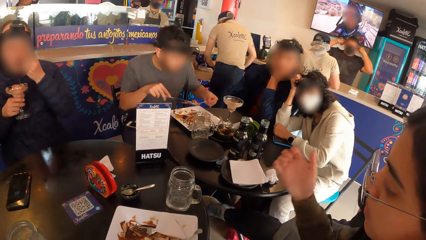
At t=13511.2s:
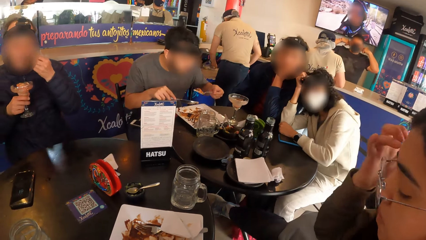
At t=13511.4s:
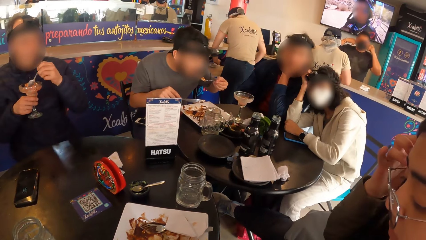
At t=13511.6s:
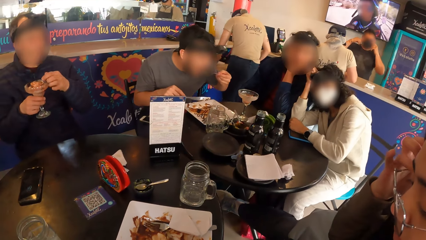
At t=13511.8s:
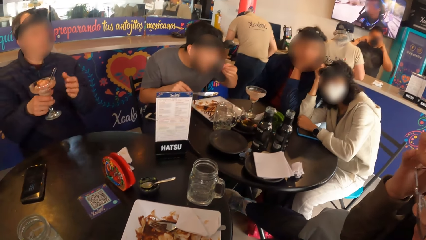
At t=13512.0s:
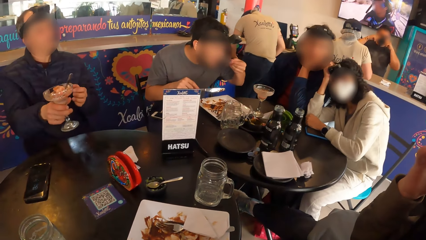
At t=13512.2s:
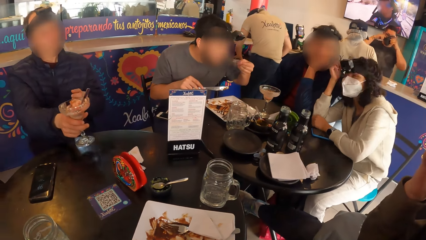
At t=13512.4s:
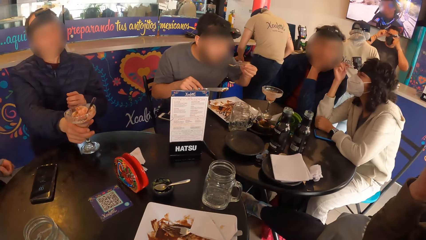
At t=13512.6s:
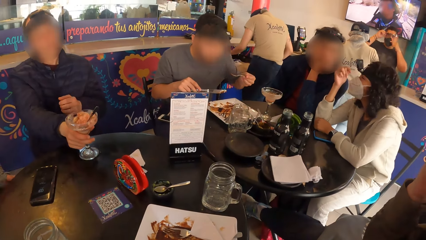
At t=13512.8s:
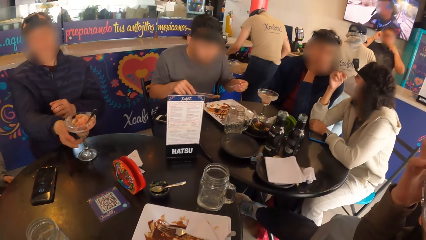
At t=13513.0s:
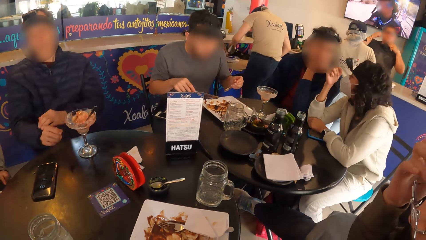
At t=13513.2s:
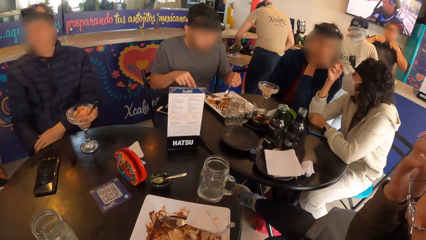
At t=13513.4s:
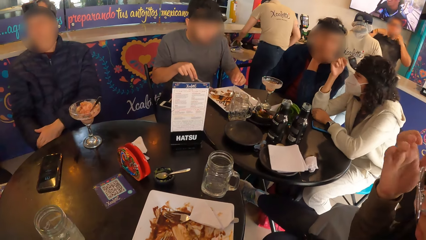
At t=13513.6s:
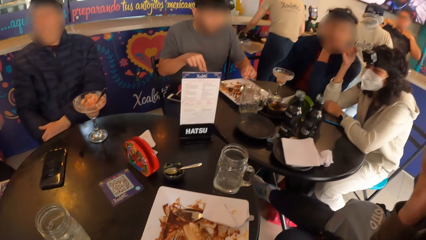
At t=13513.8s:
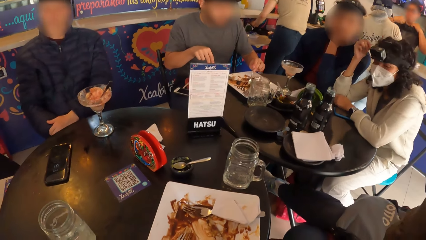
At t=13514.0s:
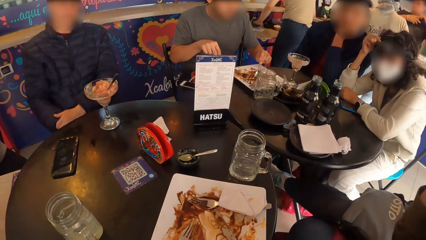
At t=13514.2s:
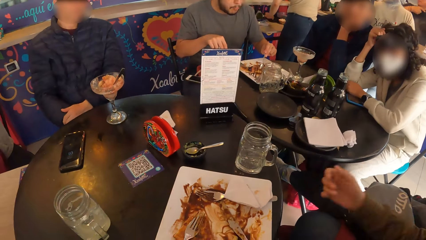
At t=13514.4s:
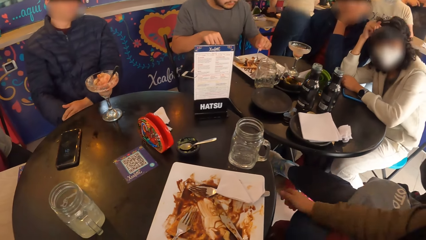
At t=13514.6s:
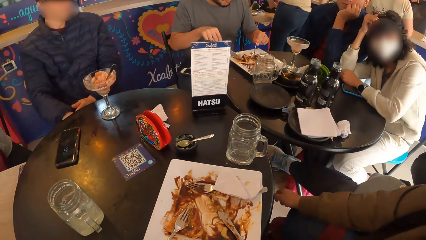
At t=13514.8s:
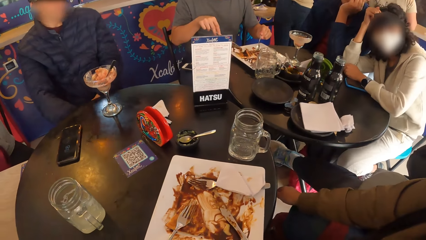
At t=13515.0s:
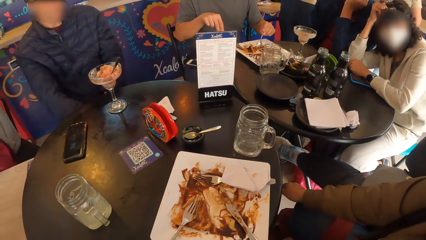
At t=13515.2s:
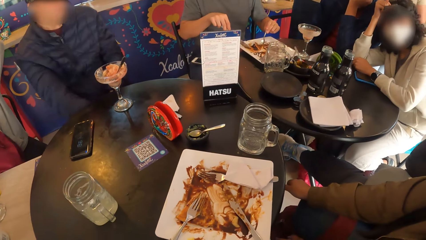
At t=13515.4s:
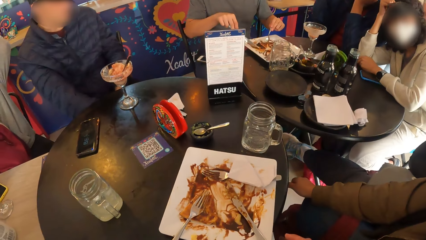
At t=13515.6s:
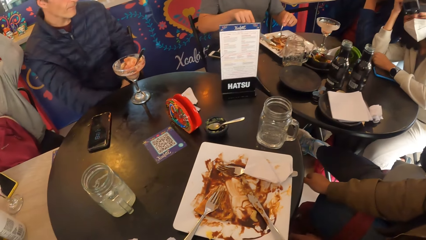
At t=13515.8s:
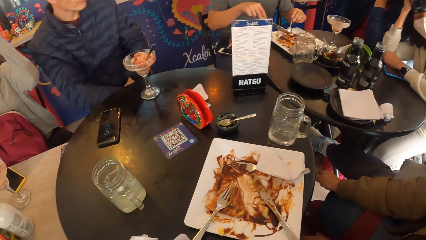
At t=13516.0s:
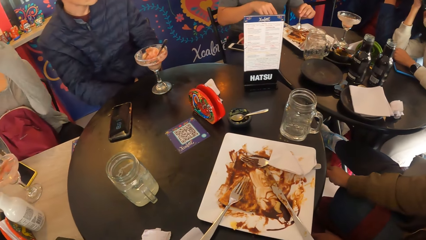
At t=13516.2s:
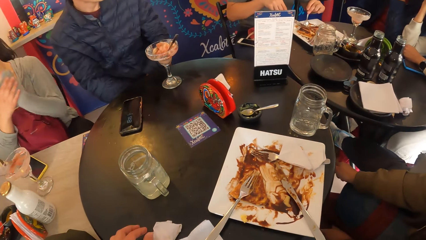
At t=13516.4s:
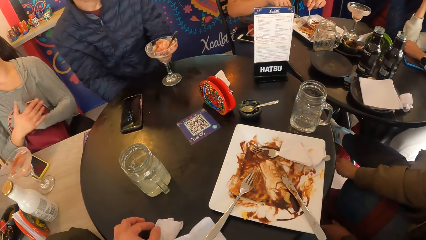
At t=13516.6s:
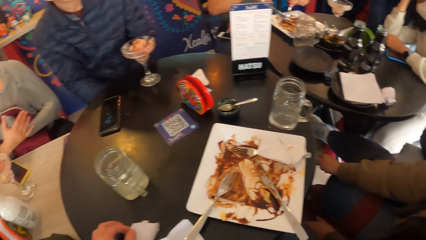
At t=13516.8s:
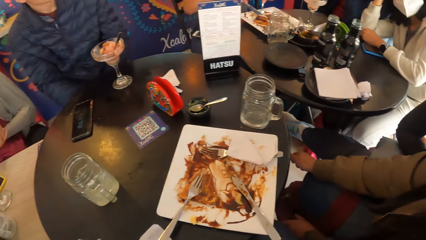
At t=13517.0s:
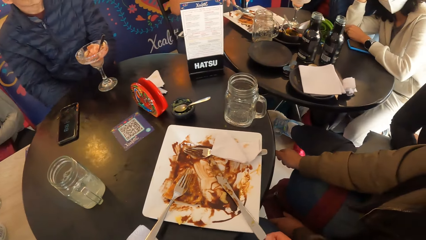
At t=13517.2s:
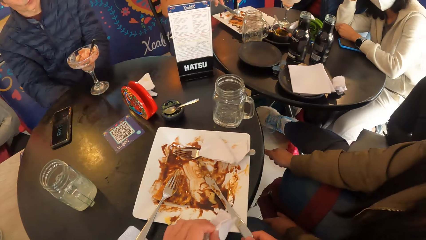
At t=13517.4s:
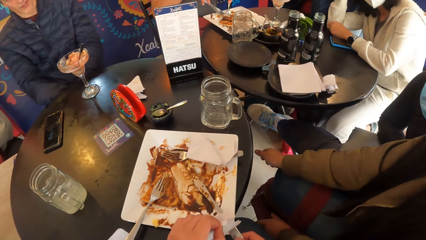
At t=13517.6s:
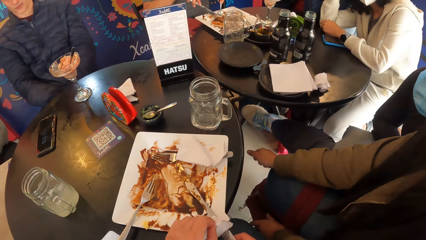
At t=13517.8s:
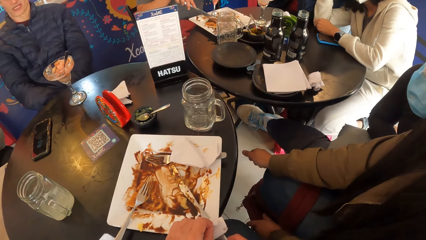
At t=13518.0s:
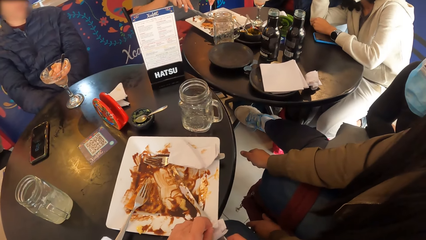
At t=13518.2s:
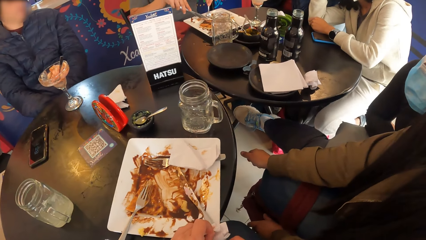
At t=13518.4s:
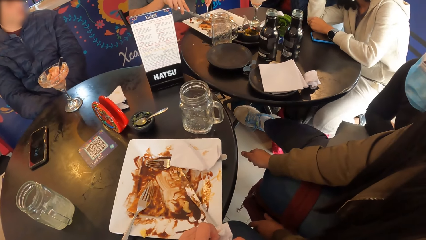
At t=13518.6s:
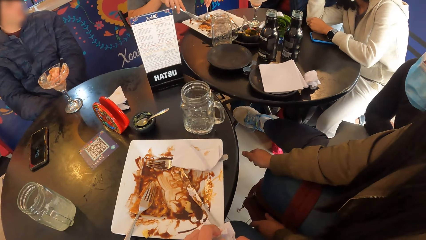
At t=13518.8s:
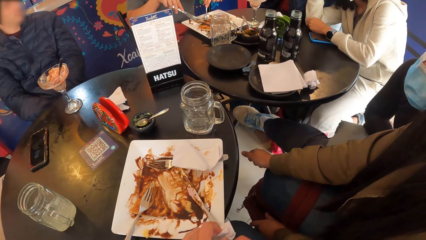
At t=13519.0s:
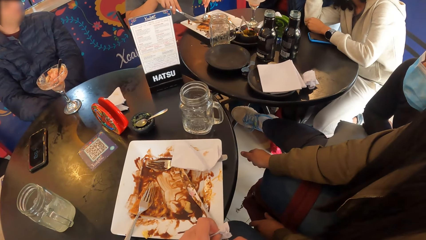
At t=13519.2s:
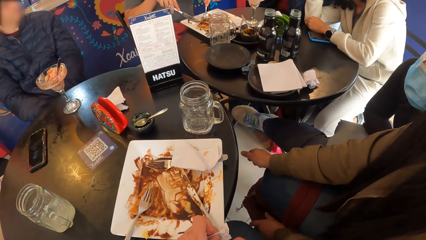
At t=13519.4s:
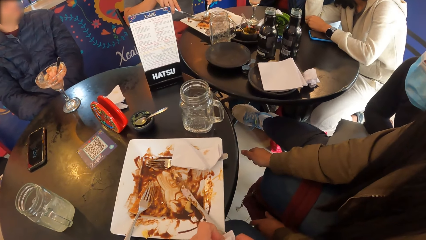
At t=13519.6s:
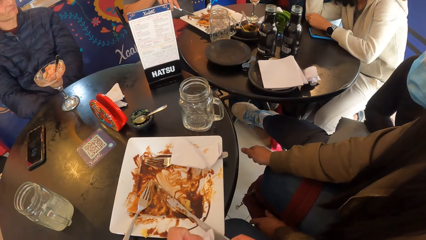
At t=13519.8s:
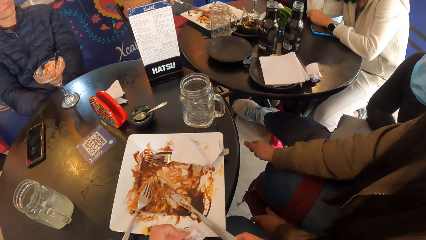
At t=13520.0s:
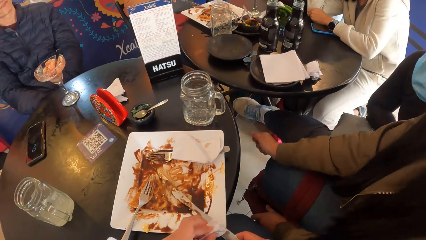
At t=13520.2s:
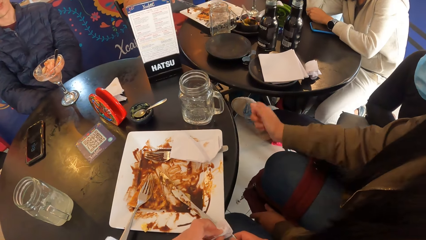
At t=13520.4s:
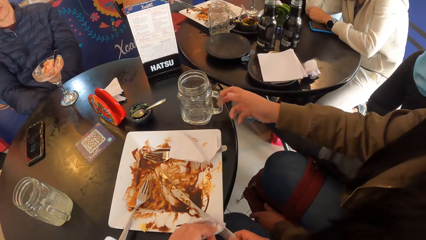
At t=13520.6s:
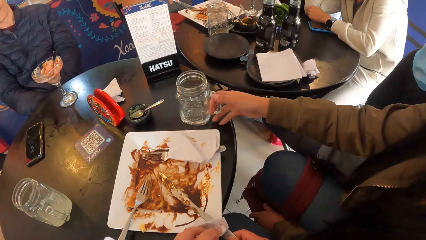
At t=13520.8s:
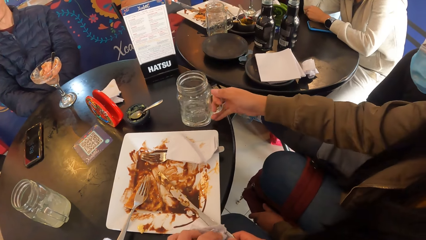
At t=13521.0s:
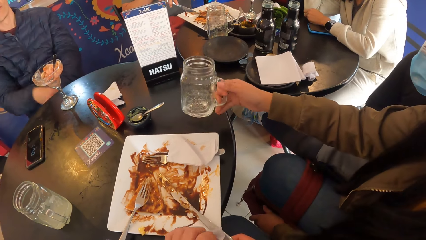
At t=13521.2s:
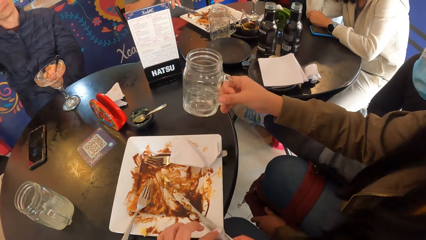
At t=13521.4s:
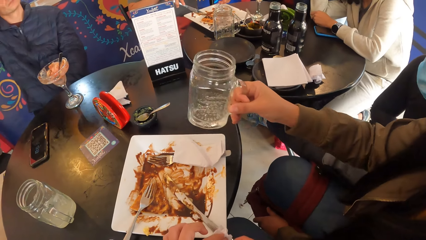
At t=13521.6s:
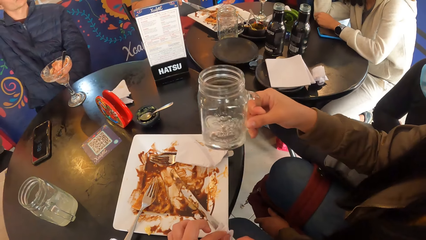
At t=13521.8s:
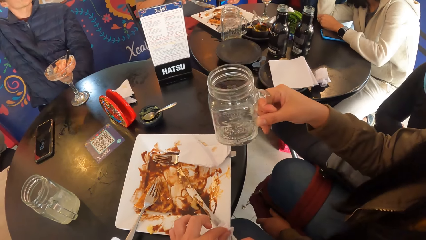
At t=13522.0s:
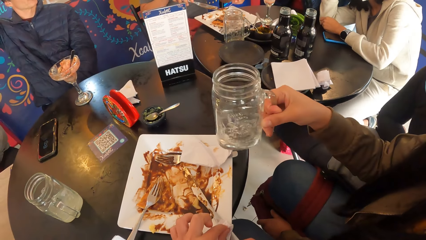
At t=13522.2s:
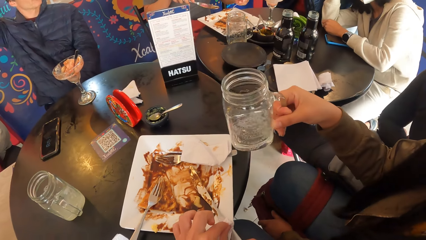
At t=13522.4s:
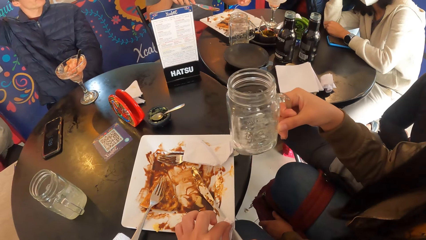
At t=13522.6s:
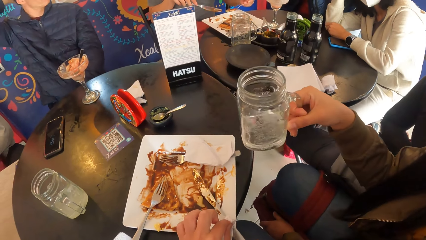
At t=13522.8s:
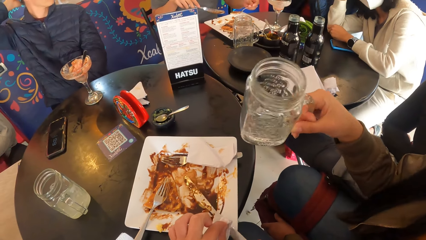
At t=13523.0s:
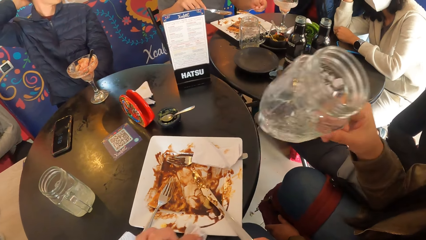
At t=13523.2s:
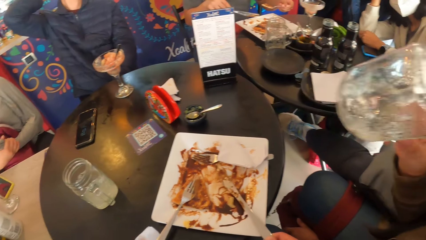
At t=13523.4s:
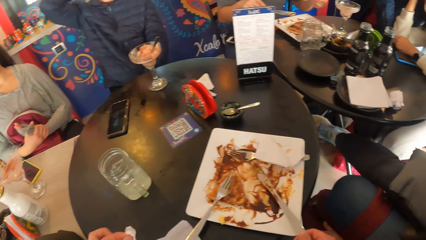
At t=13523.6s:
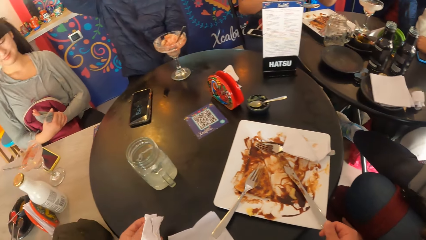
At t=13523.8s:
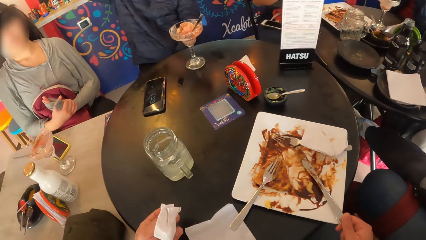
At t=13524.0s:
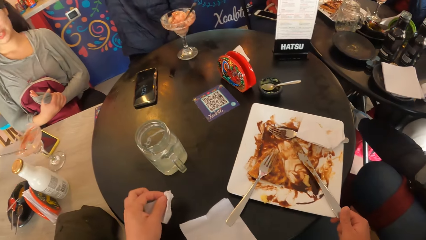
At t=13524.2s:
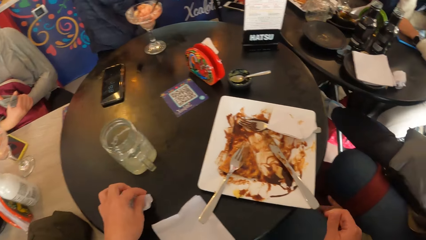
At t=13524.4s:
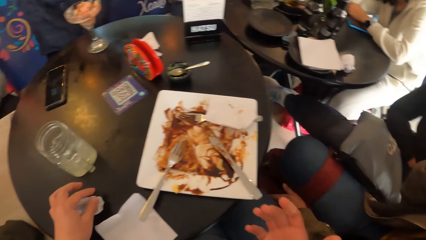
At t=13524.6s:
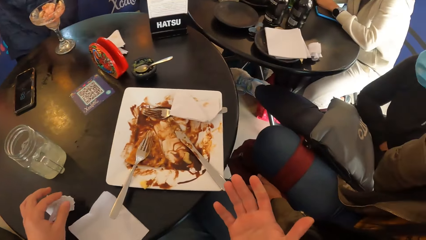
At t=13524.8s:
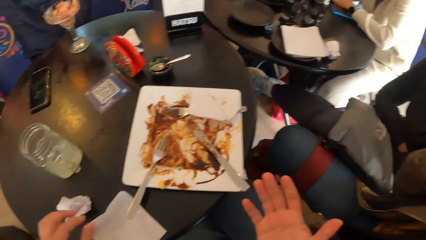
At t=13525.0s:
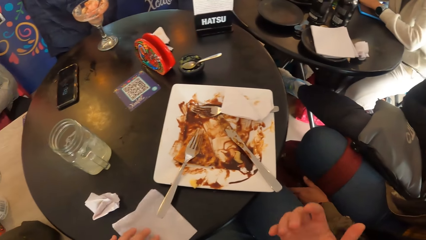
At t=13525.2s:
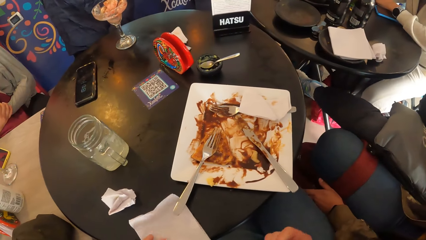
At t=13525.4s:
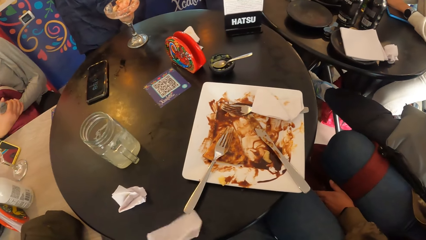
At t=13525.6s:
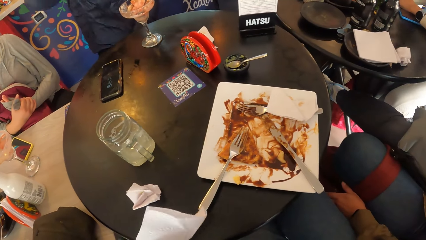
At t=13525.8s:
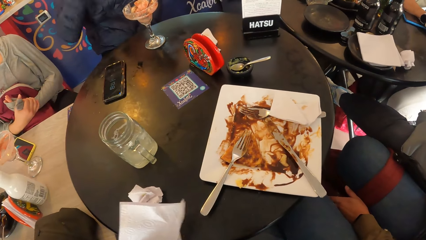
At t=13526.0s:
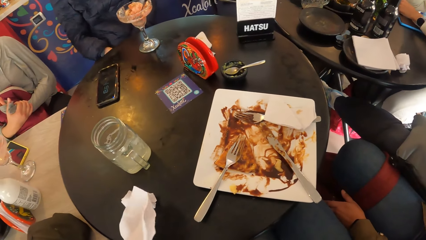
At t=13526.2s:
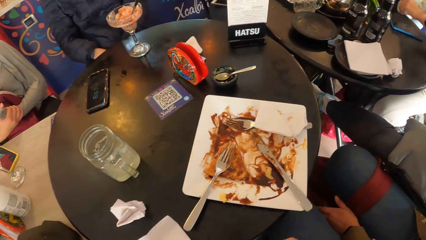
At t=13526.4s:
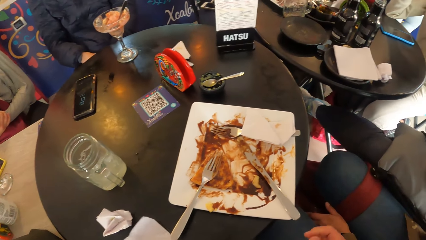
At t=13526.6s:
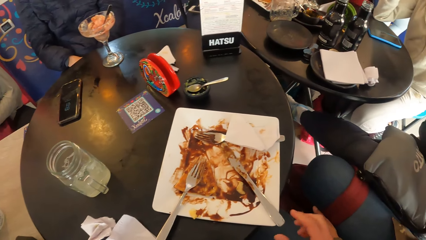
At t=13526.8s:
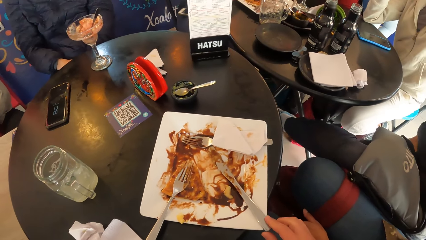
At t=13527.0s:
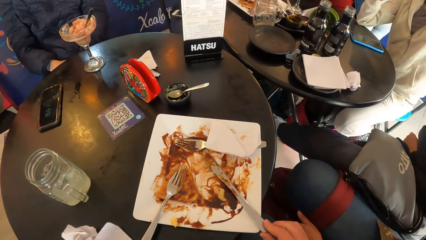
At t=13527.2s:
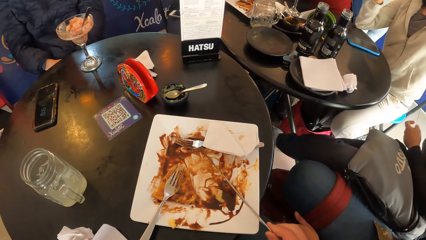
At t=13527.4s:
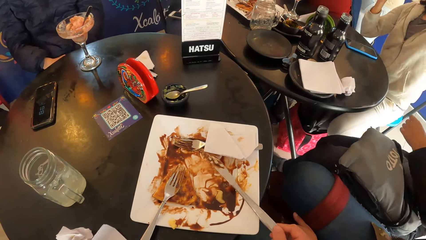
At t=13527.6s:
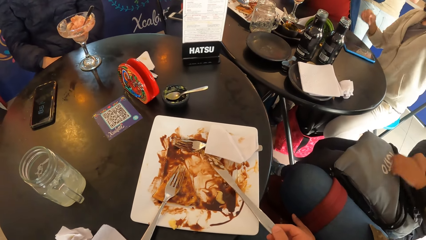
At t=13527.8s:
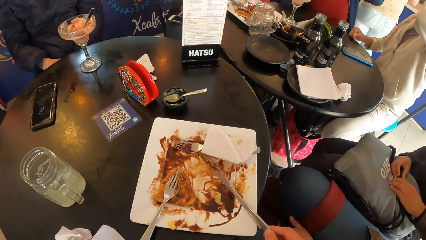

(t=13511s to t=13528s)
A woman scratches her hair with her right hand. A man drops the glass of ice-cream on the table with his right hand. Another man converses with another woman. The second woman places her head on a third man's shoulder. Another woman lowers her hands from her head. The camera wearer picks a serviette on the table with his left hand. A man cuts something with a knife. The camera wearer cleans a knife on the plate with the serviette in his left hand. He does something. The second man loads the spoon in his left hand with chicken from the plate. Another woman picks up the glass of water on the table with her right hand. The third man raises his right towards his head. The fourth woman shakes the glass of water in her right hand. The fourth woman drinks water from the cup in her right hand. The second man puts the chicken in the spoon in his left hand in his mouth. The camera wearer puts the serviette in his left hand on the table. He adjusts the serviette on the table with his left hand. The third man lowers his right hand. Another woman raises her left hand towards her head. The camera wearer picks up the knife on the plate on the table with his right hand.
